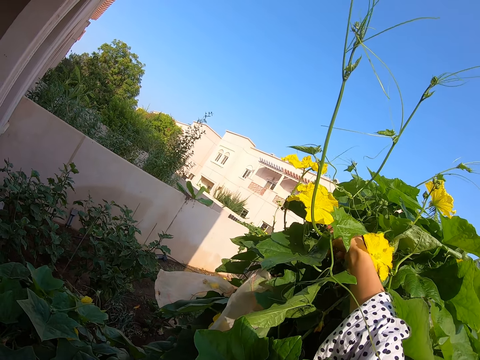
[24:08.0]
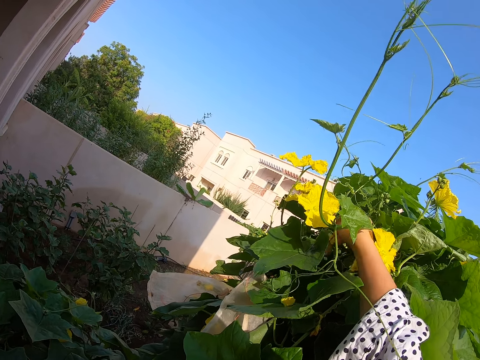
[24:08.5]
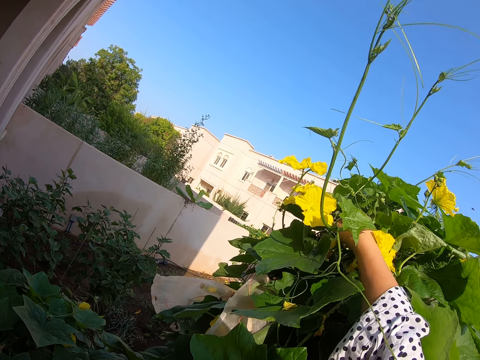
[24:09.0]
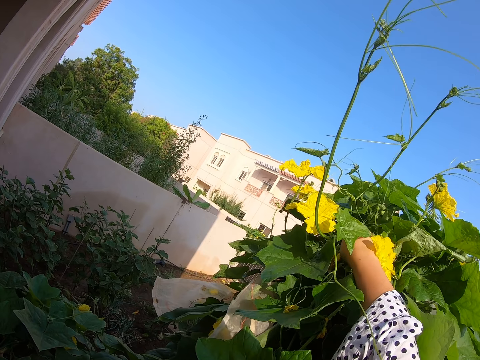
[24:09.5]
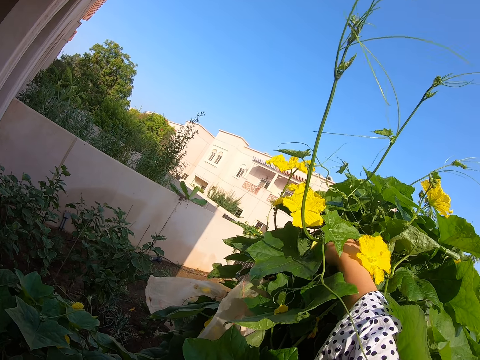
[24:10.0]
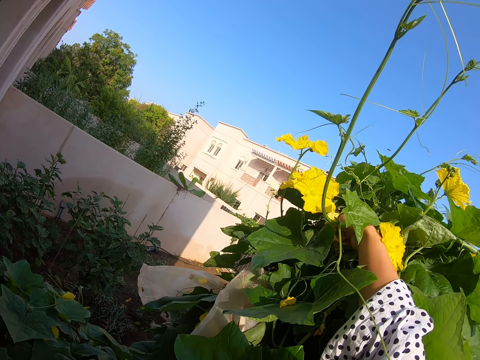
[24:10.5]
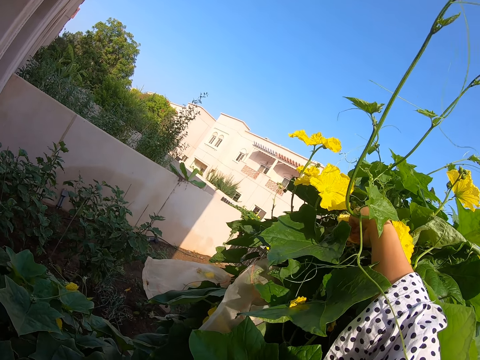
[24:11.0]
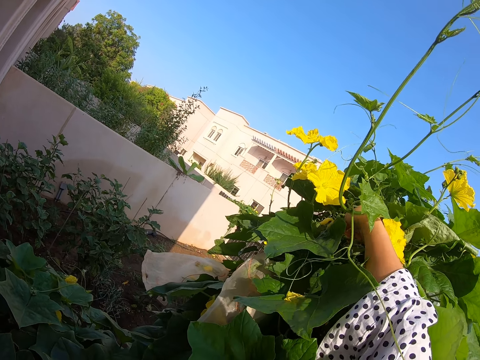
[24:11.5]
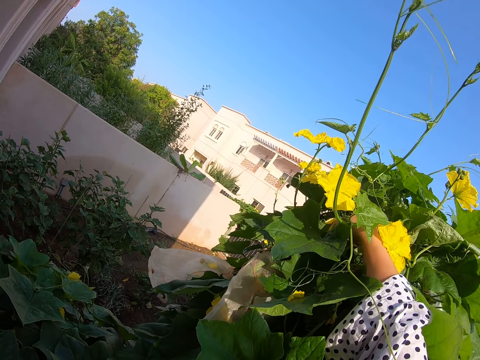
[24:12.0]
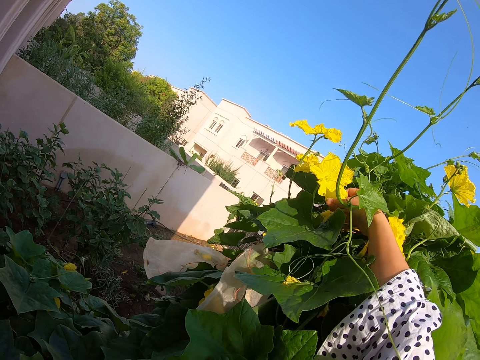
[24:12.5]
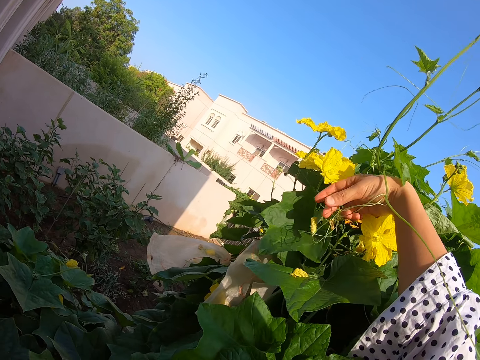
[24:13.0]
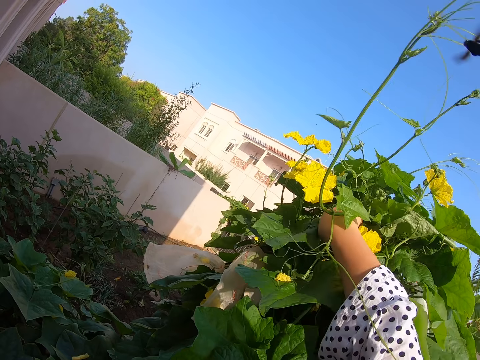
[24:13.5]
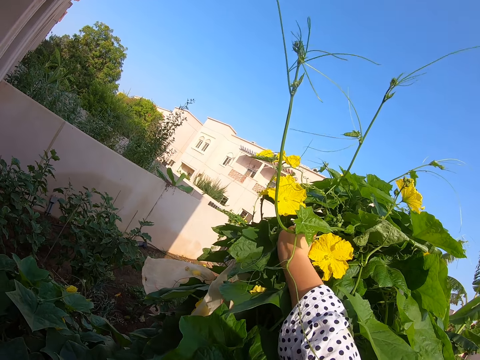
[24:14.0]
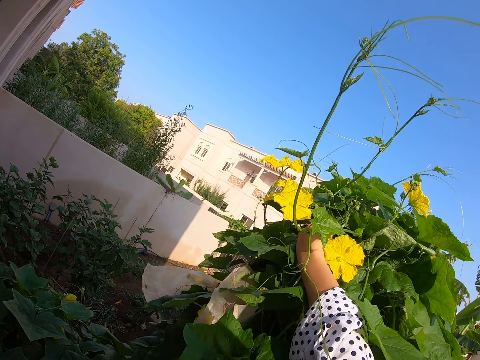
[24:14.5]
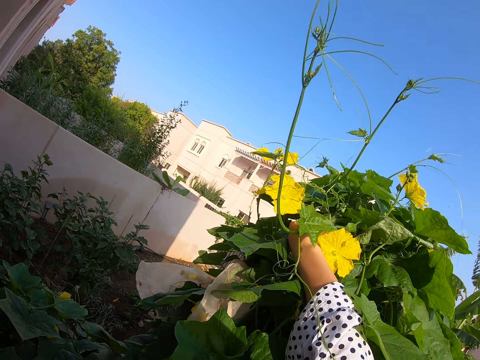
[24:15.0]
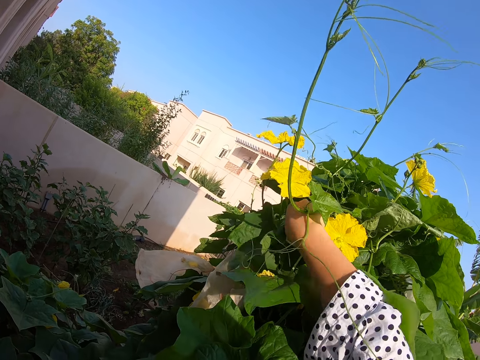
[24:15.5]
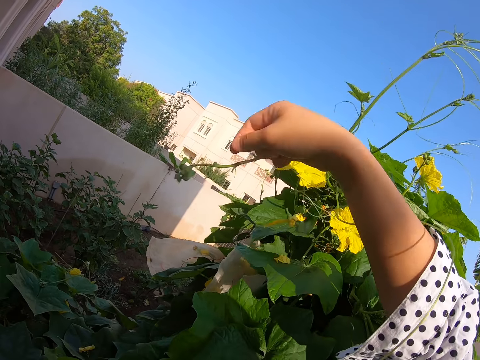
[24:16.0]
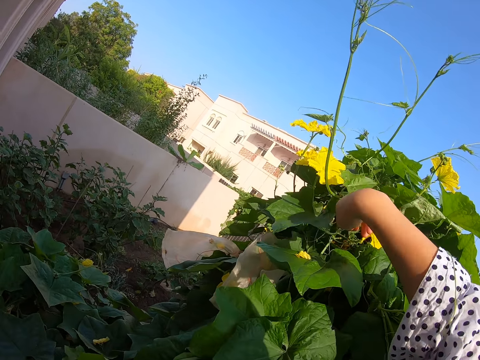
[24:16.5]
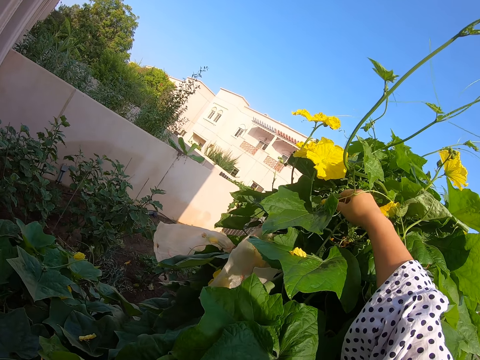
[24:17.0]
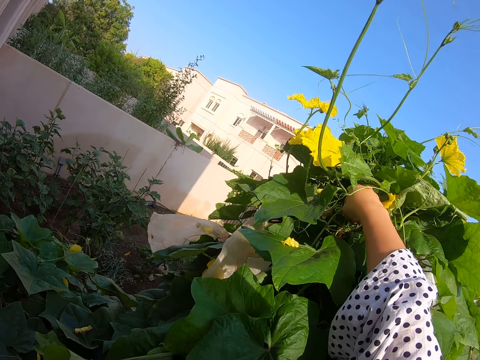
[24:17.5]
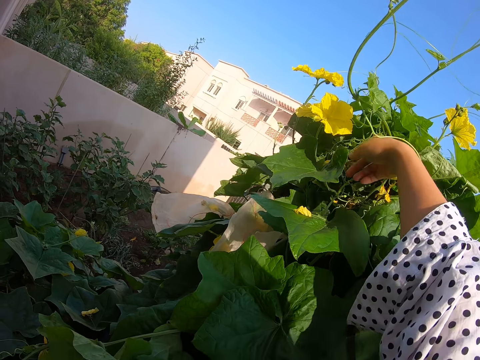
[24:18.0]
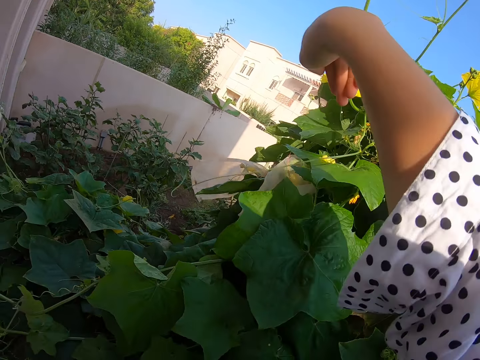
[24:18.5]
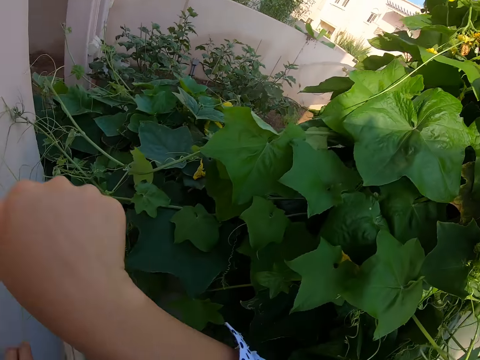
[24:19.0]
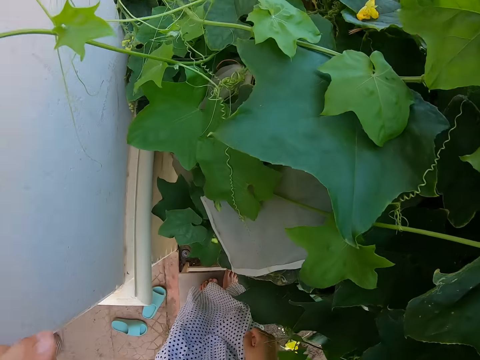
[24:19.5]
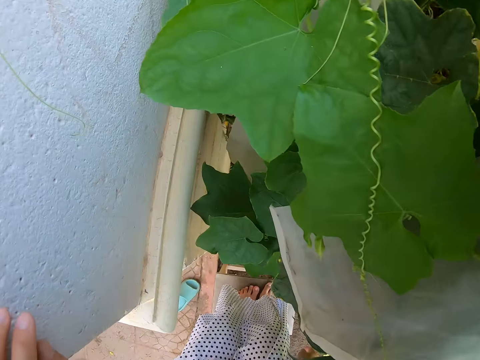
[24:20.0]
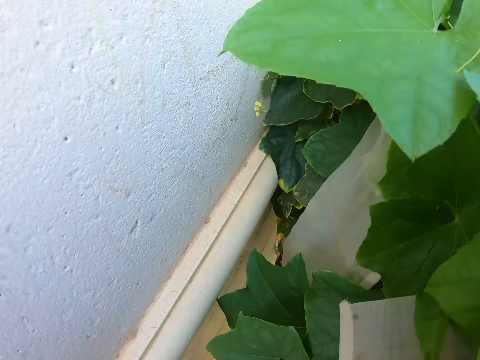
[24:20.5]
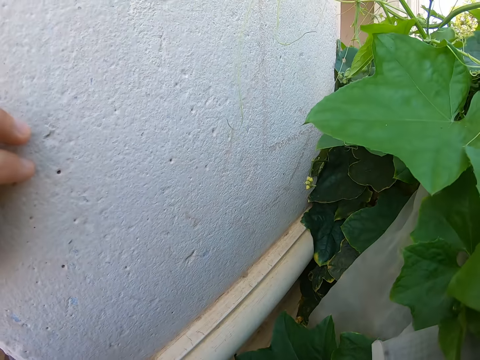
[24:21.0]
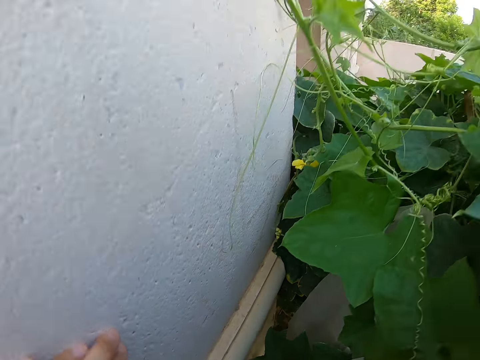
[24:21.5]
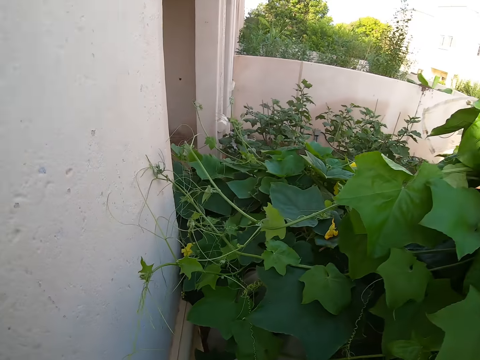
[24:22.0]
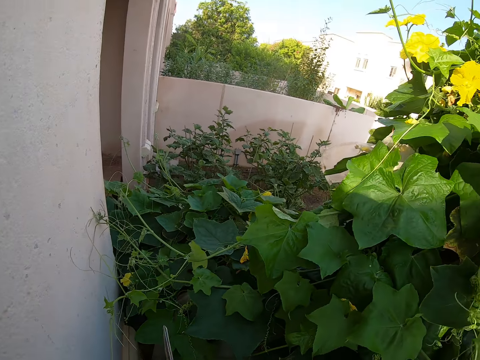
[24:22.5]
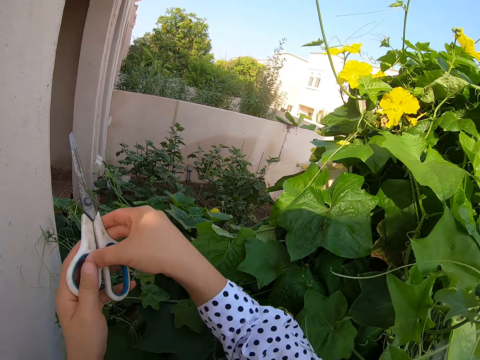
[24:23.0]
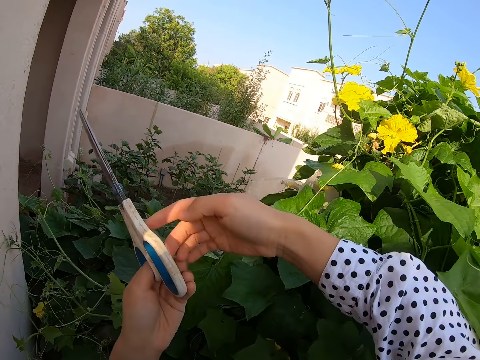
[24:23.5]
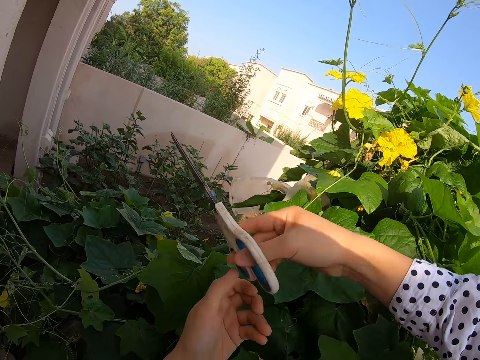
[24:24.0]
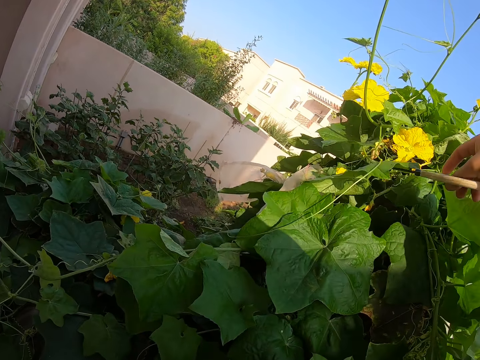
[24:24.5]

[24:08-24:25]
The camera wearer catches a new leaf. They remove an unwanted leaf from the branch. They move about. They pick up a scissor from the ground. They hold the scissors.

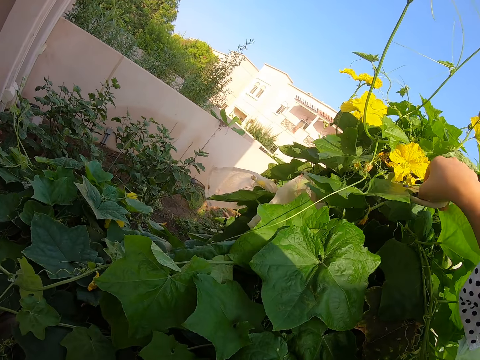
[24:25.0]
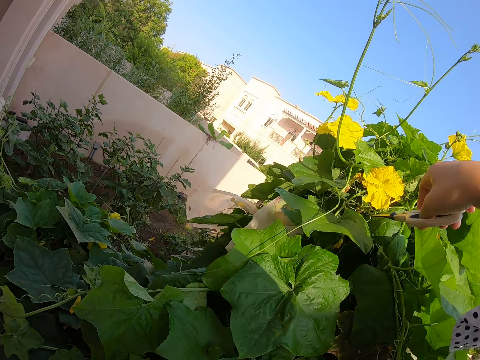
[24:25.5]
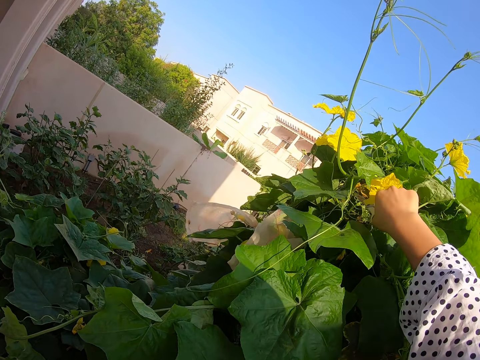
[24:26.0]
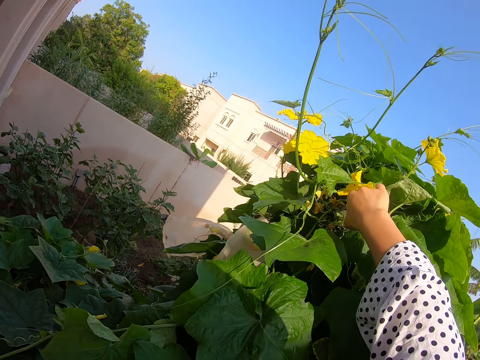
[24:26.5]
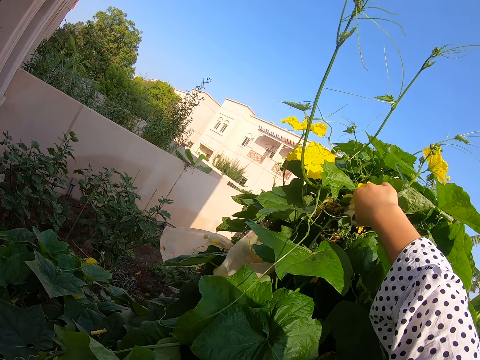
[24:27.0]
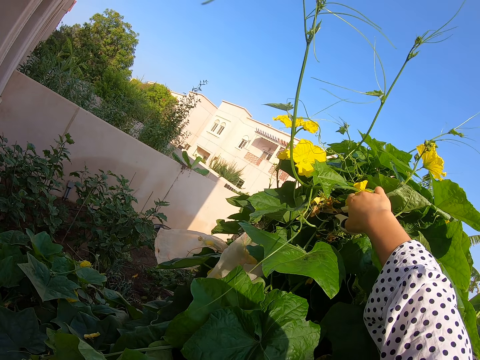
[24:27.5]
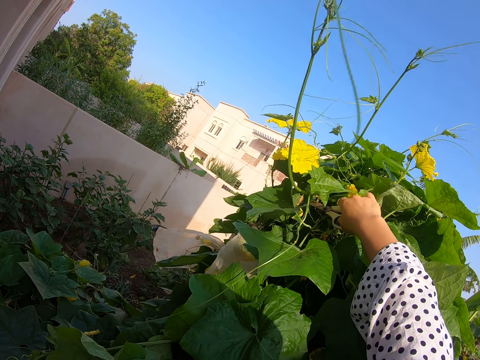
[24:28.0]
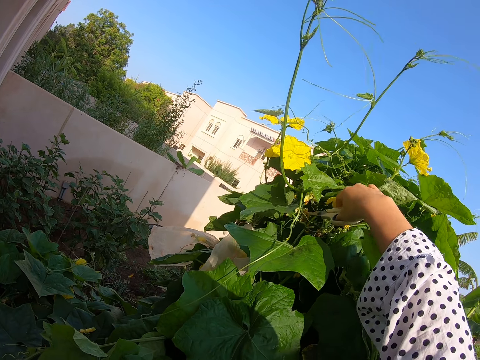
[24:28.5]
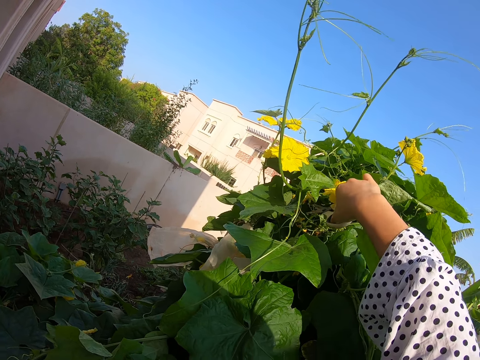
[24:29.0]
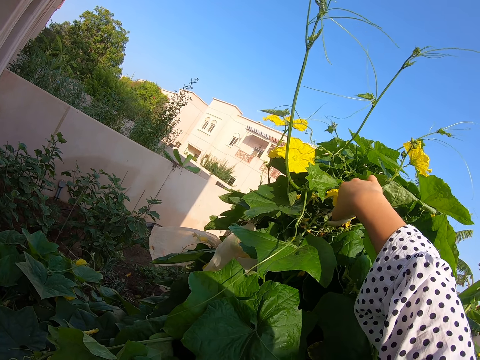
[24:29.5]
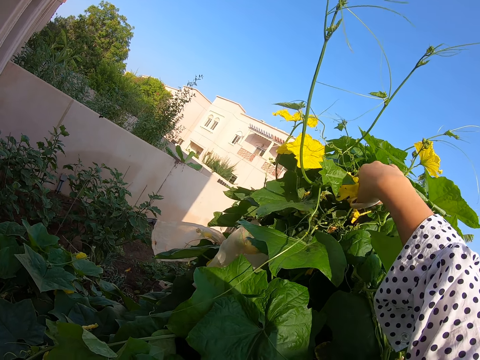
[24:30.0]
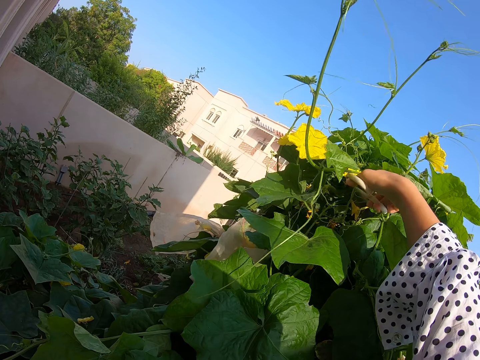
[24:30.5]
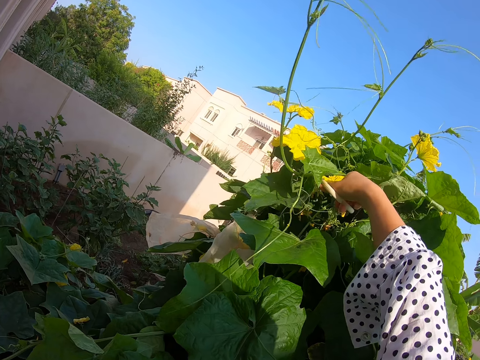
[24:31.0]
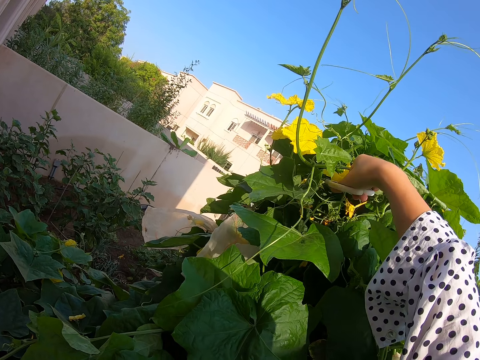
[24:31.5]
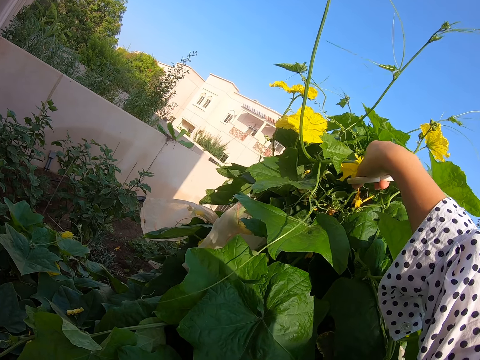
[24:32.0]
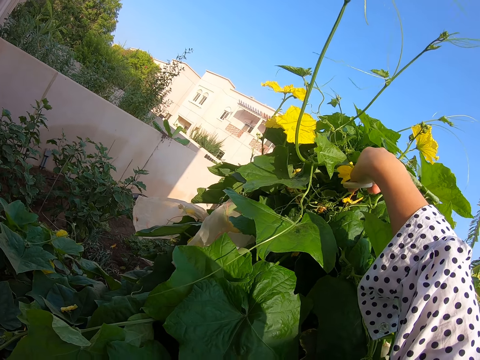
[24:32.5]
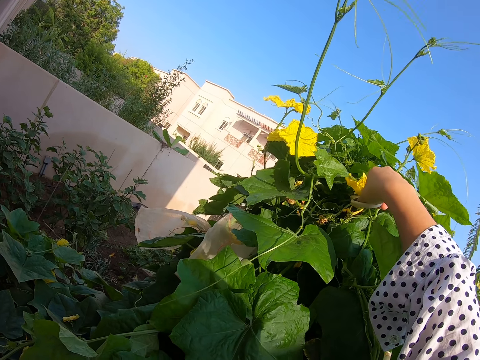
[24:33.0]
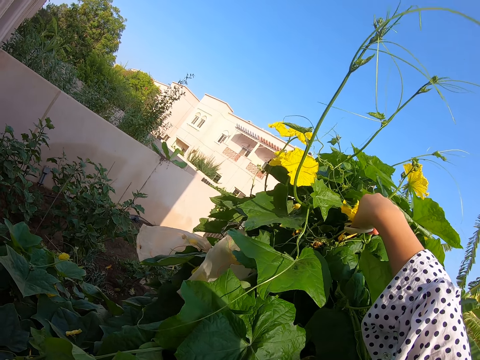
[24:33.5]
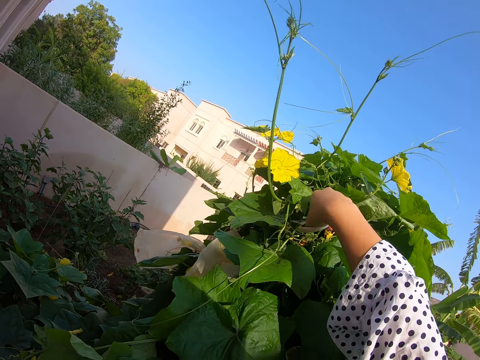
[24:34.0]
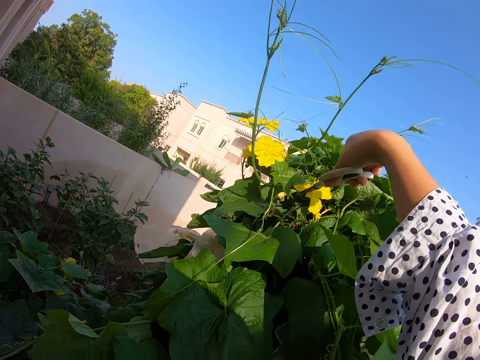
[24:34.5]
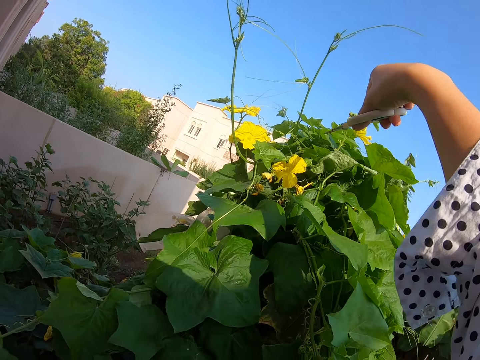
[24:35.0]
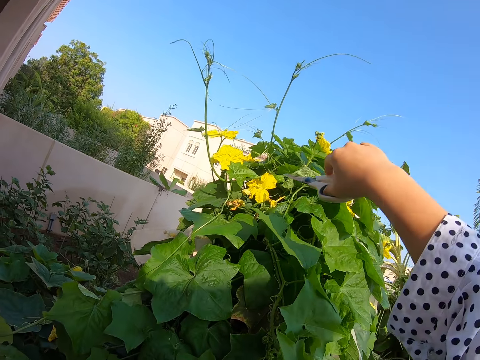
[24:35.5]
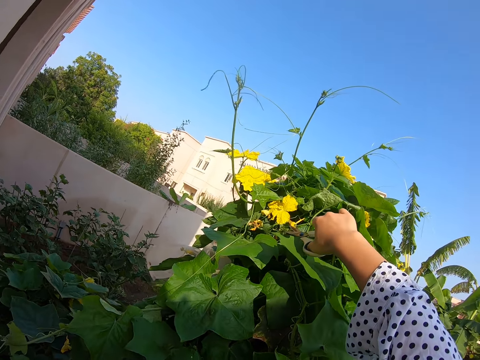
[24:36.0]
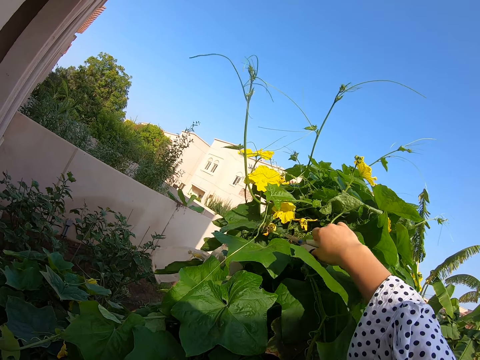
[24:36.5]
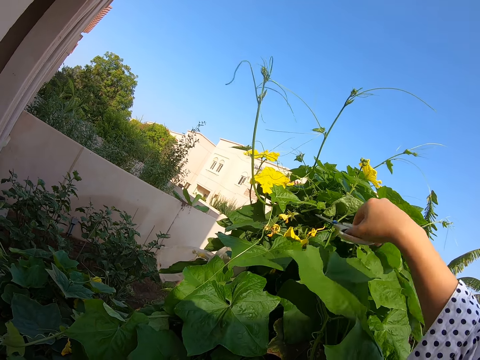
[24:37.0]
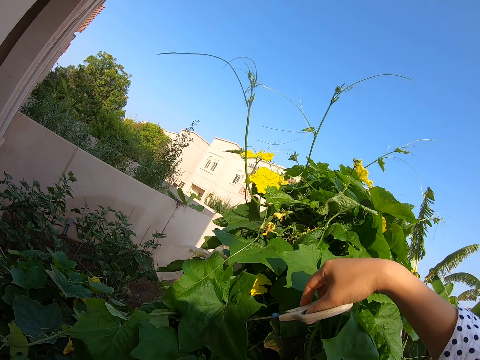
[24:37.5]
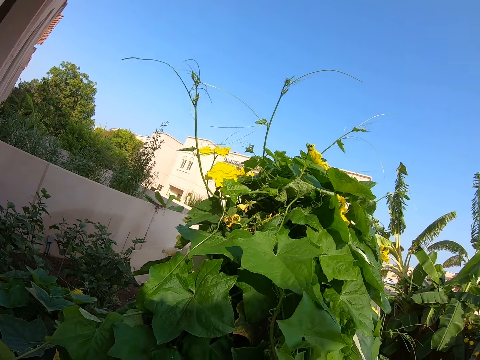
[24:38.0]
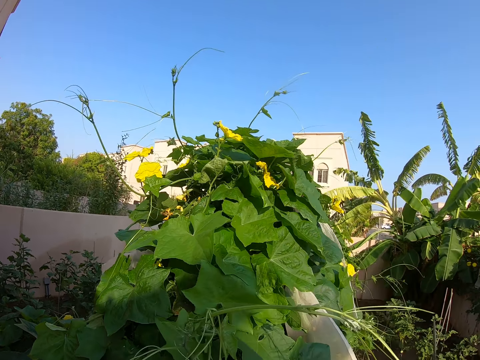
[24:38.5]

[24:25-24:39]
The camera wearer cuts plants with the scissors. They cut a leaf.
